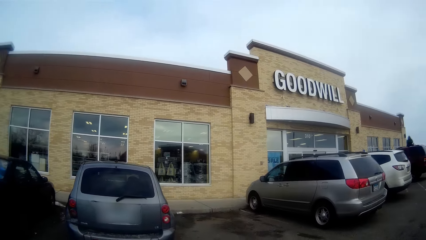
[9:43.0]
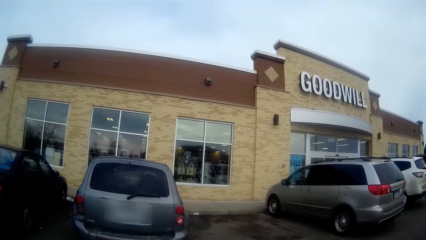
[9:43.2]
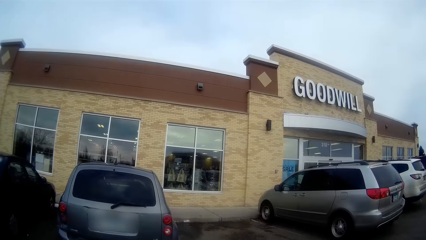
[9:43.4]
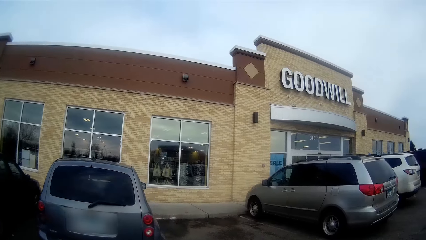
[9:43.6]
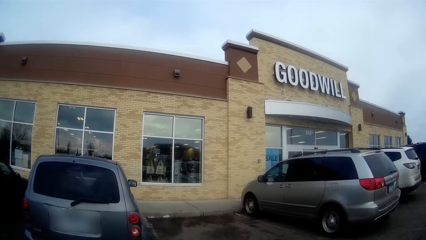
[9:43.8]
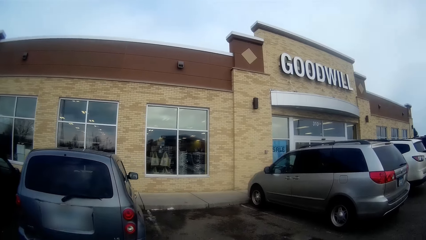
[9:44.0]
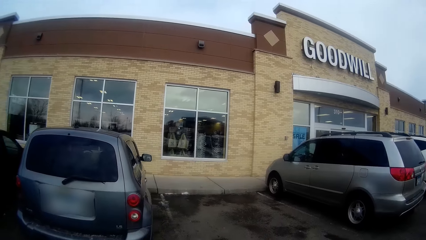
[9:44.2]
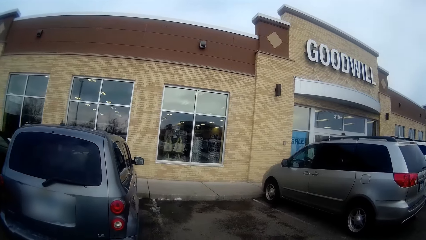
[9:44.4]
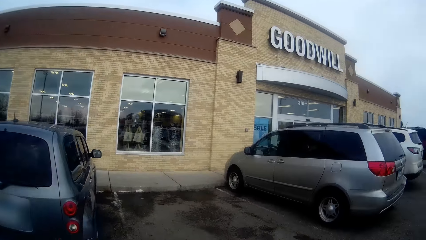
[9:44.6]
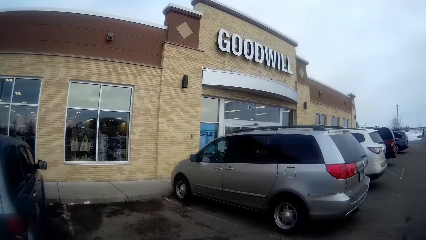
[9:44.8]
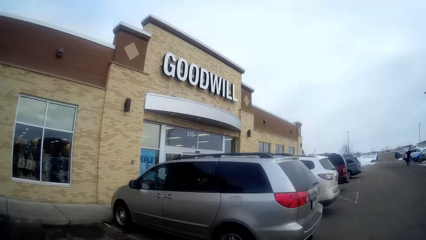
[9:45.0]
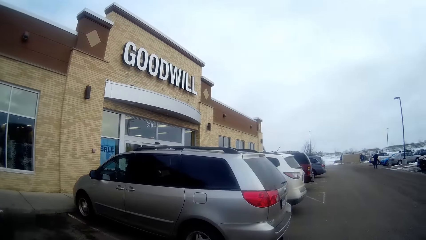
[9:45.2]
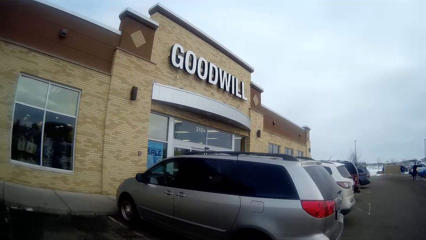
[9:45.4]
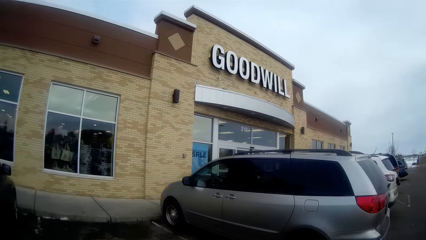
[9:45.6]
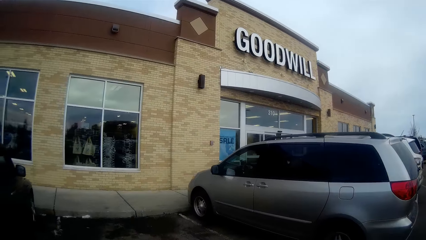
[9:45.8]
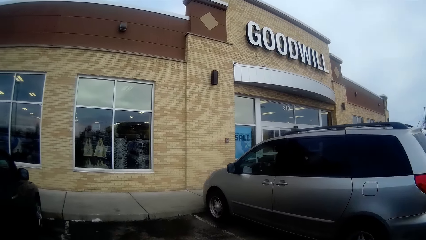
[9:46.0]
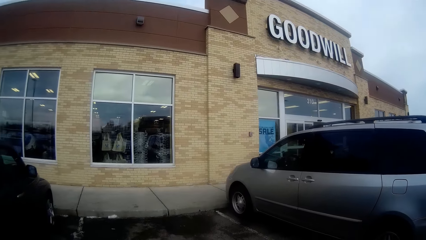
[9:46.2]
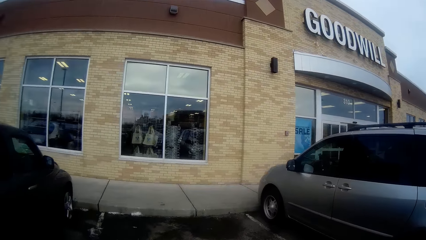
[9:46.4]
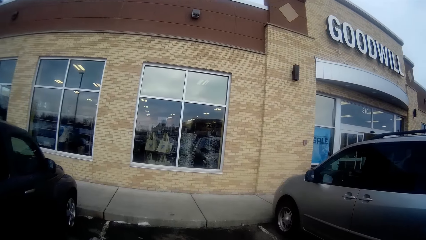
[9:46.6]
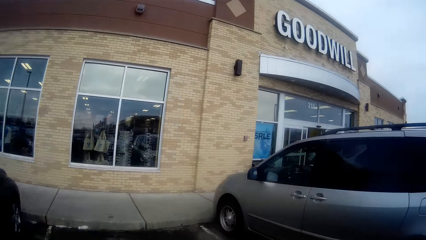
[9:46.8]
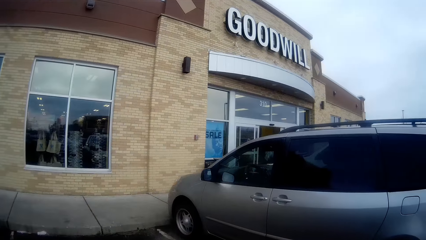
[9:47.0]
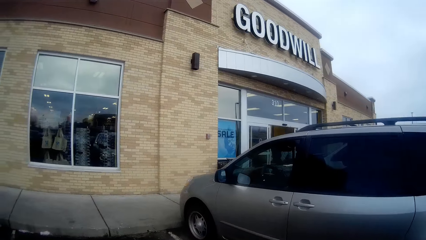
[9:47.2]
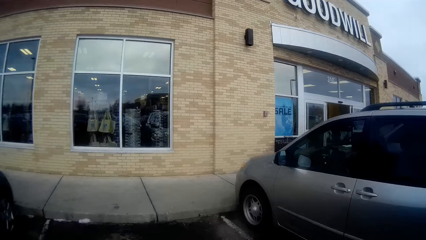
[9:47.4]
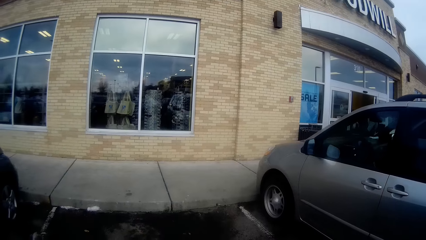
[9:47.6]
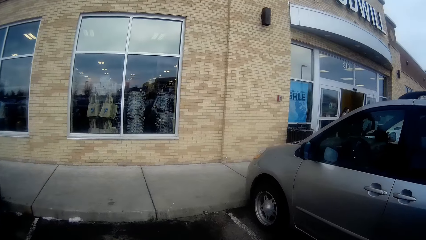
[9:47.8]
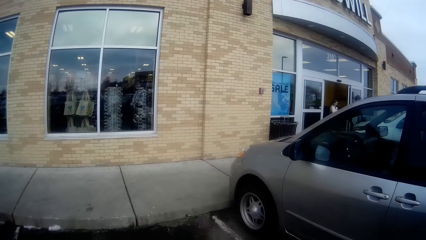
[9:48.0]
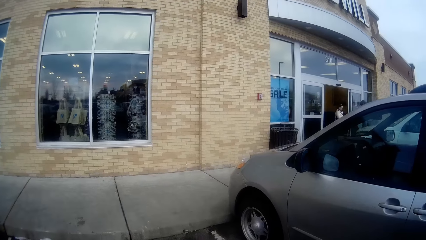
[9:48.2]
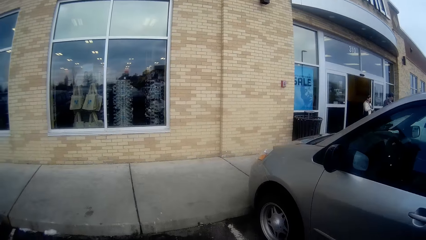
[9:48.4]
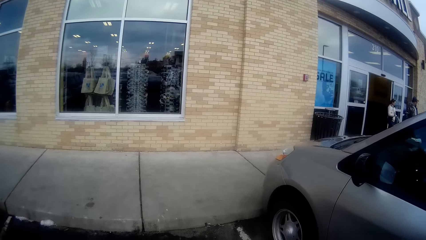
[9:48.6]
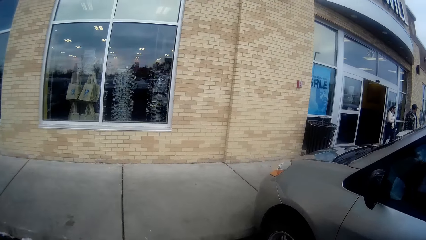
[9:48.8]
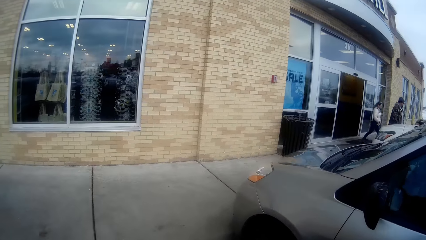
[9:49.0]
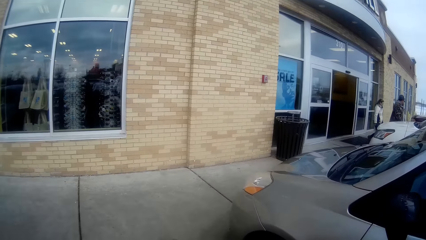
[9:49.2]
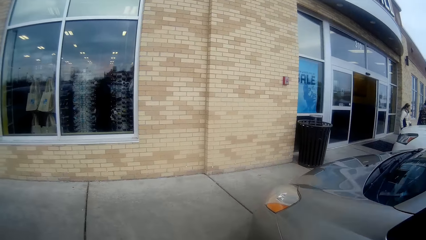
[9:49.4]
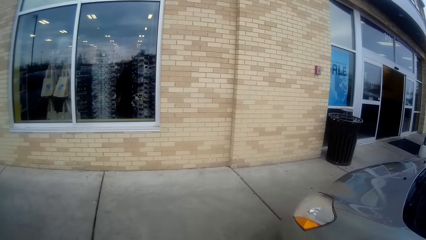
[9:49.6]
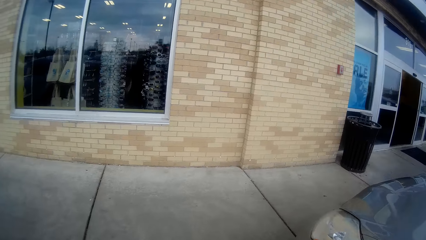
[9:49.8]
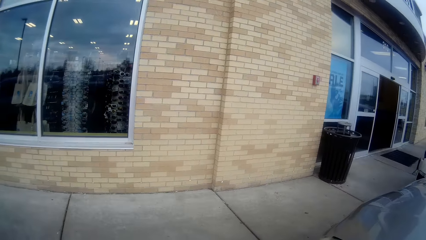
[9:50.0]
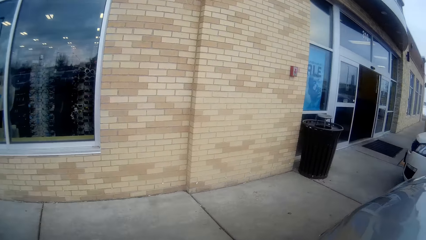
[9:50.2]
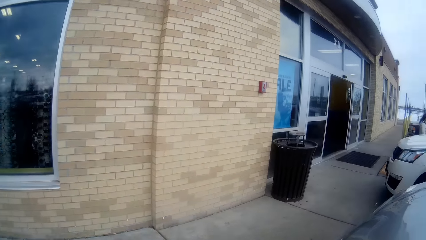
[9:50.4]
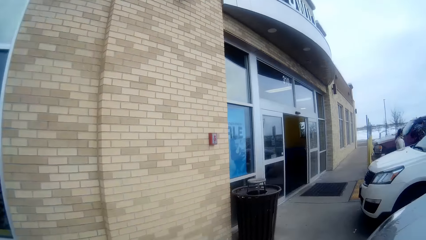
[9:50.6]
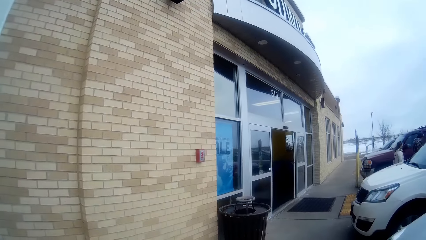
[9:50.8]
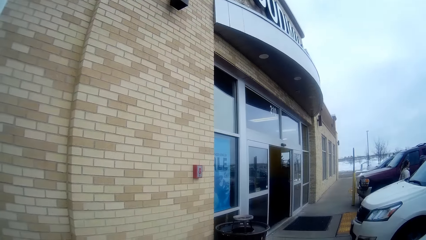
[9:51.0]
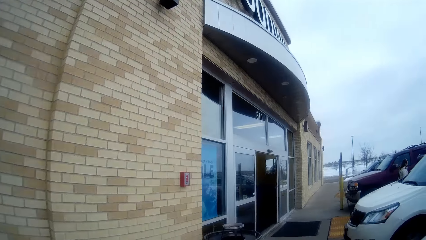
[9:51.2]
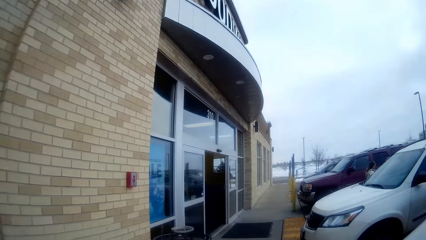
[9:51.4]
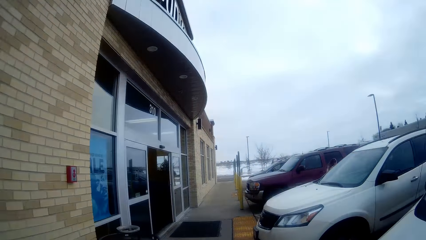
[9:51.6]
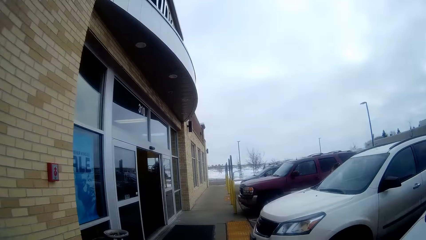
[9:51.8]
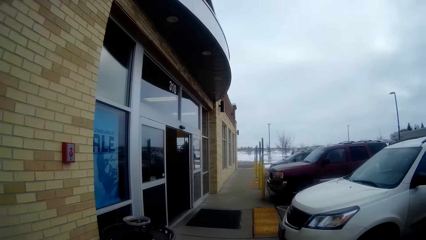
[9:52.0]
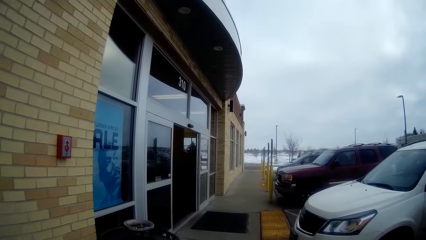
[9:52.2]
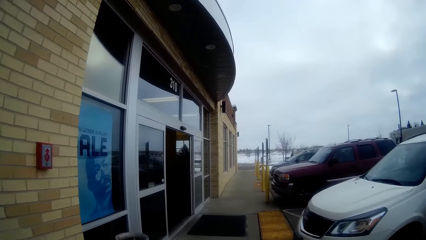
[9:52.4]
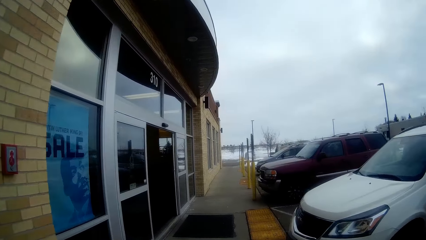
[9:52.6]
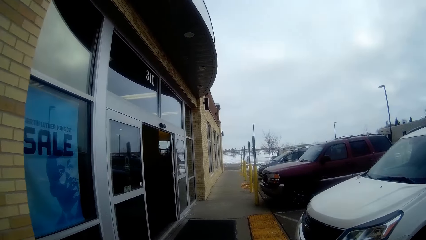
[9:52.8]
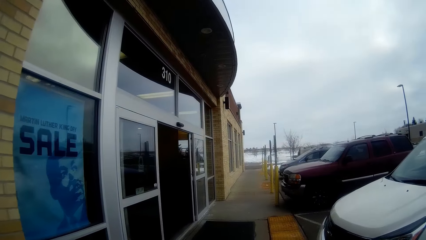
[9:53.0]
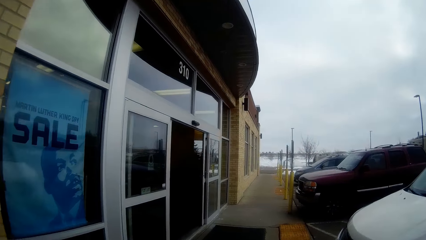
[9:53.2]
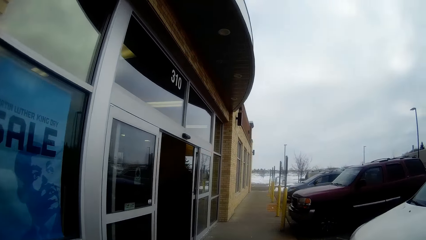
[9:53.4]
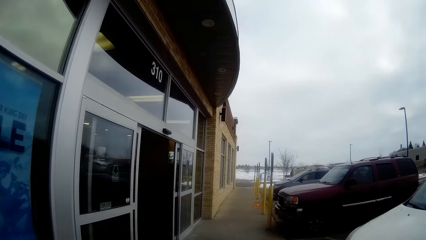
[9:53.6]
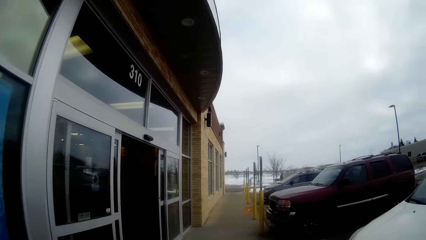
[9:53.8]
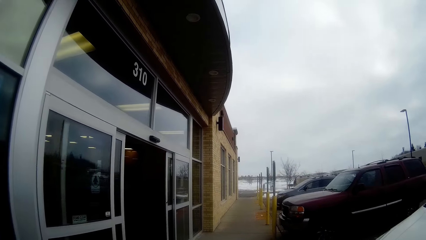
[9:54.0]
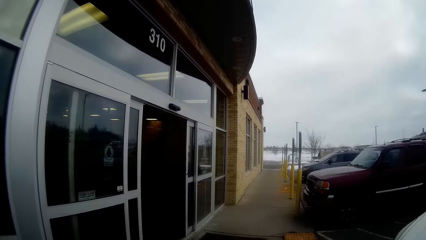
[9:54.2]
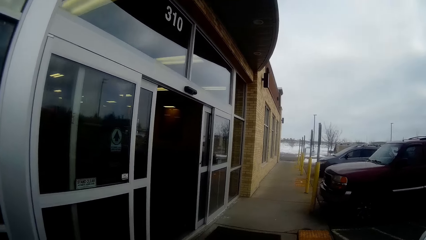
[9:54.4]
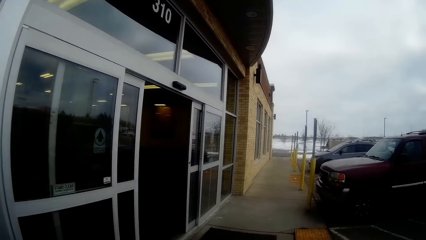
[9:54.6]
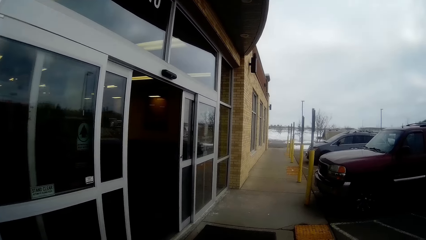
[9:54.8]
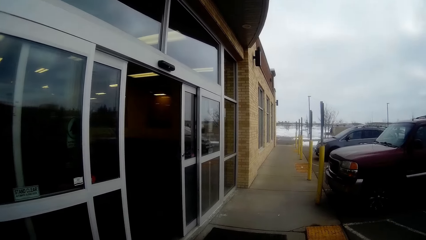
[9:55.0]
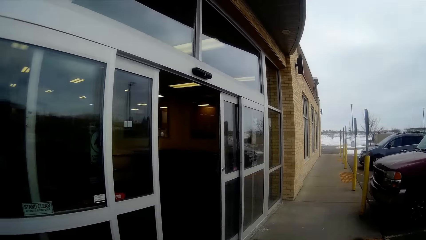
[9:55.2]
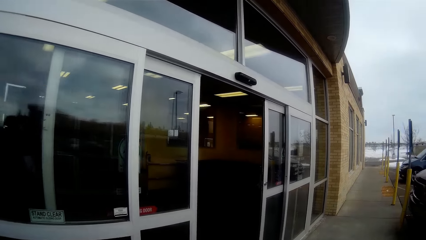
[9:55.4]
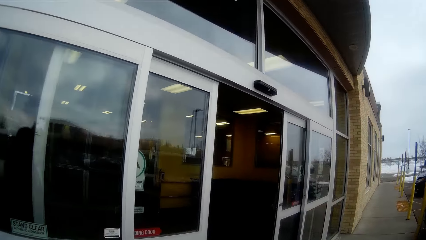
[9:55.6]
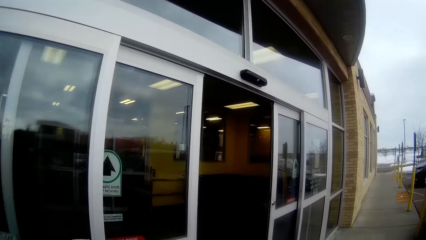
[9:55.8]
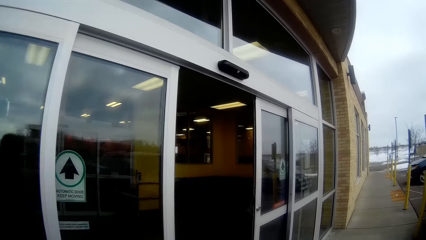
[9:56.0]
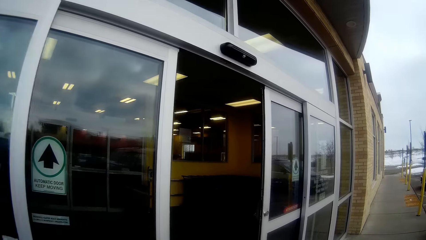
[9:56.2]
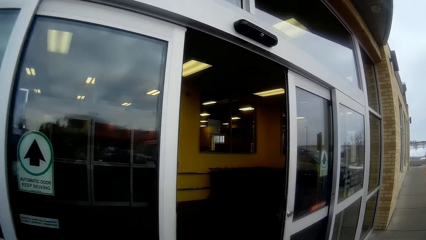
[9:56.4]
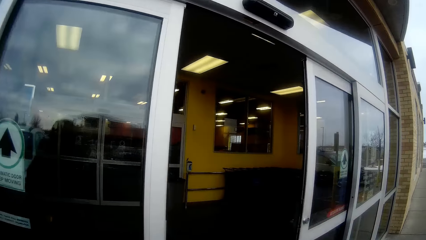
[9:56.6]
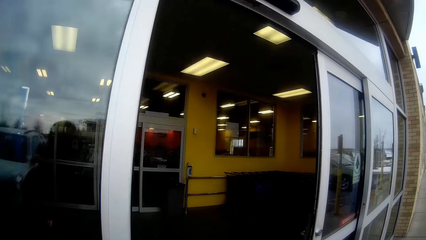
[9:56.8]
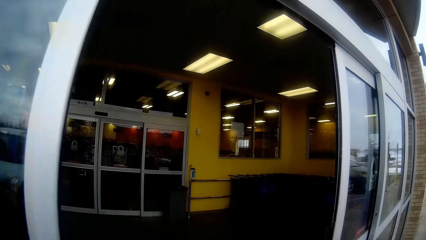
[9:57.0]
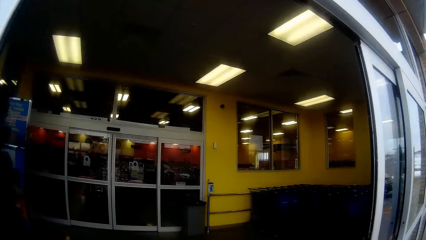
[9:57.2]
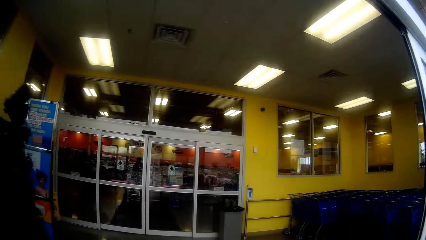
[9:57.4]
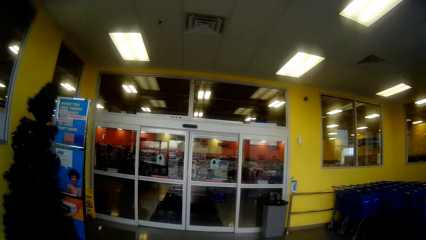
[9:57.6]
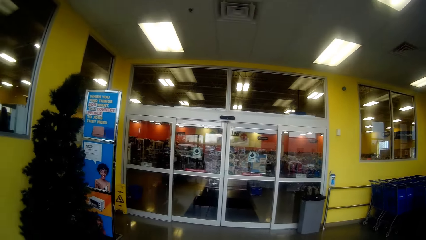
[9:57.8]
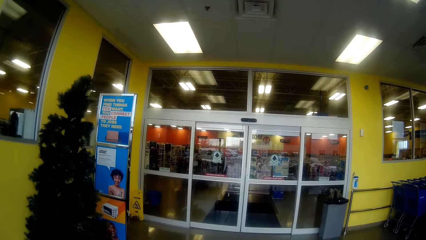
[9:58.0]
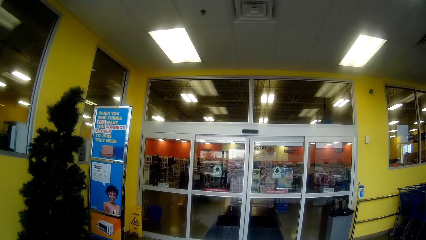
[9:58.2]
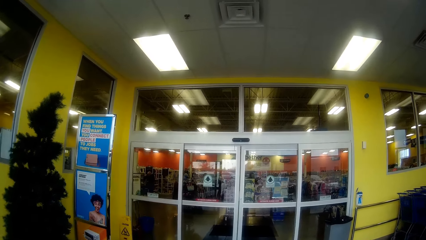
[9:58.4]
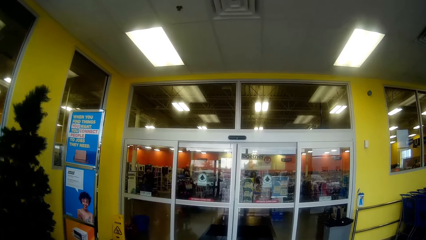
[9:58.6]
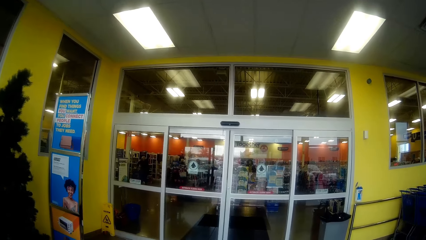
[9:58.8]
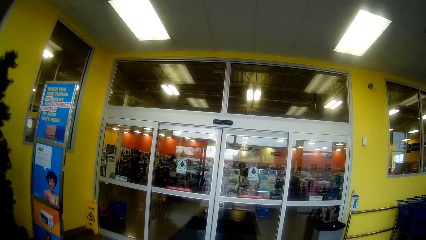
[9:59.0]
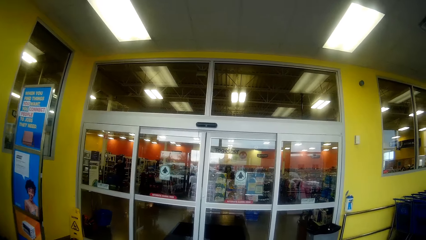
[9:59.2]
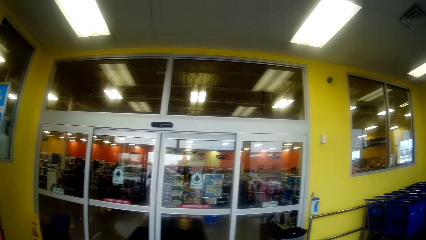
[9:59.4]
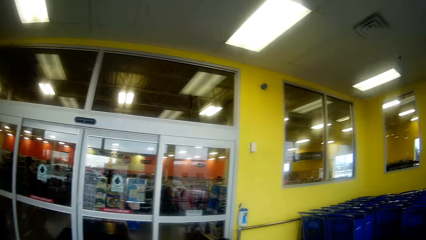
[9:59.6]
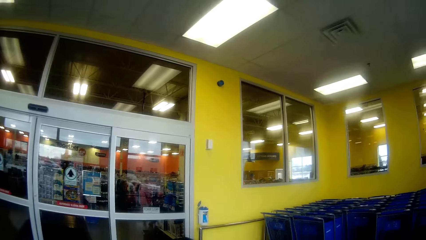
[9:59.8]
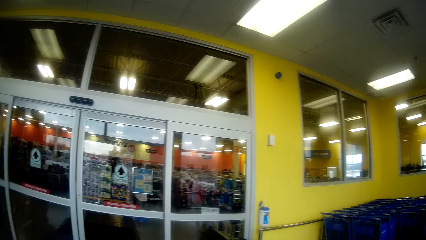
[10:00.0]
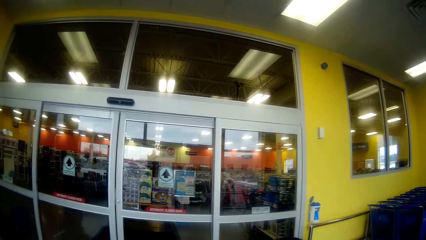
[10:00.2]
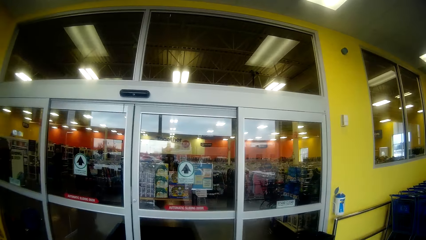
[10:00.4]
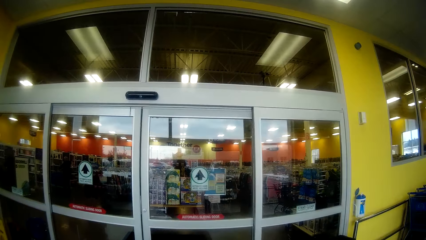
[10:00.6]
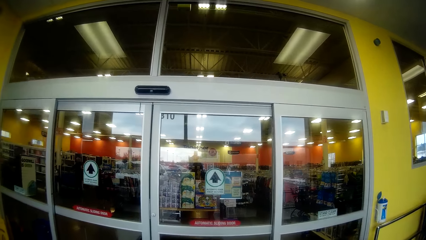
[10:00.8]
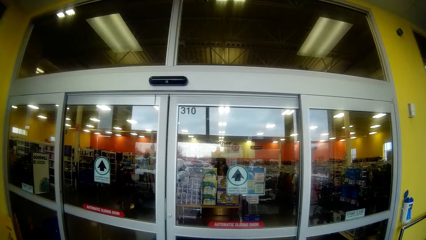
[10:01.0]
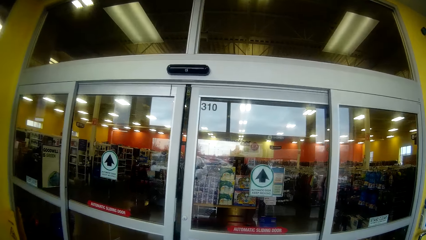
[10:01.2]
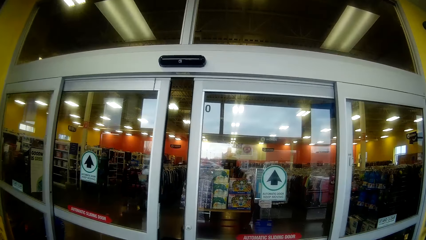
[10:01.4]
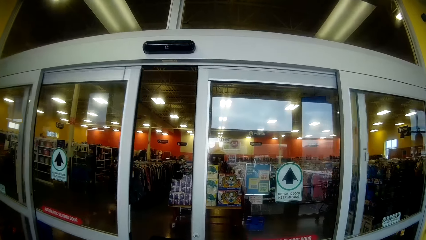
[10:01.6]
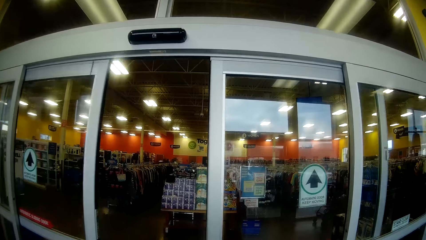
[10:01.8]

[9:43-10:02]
The camera wearer walks towards the building. They enter the shopping store.
